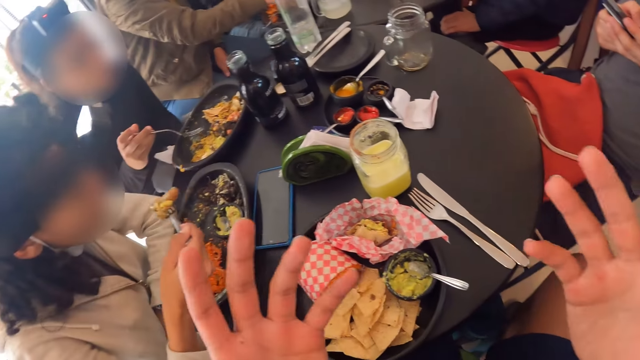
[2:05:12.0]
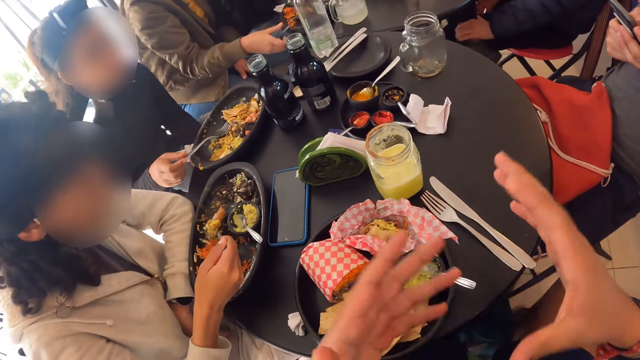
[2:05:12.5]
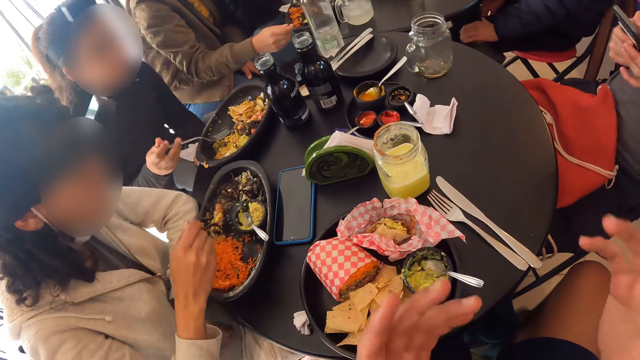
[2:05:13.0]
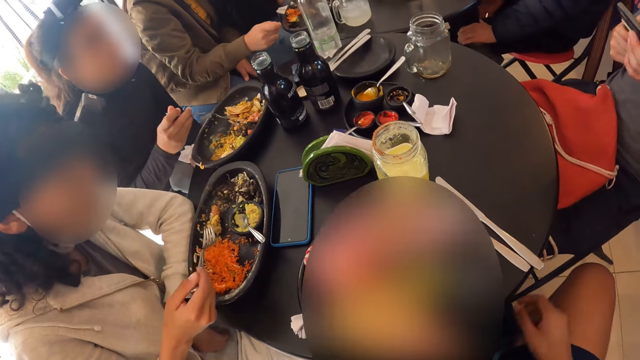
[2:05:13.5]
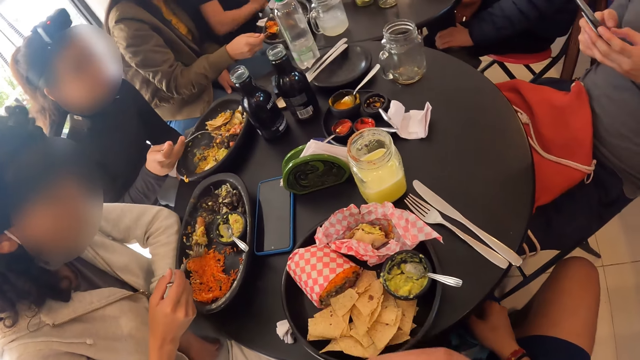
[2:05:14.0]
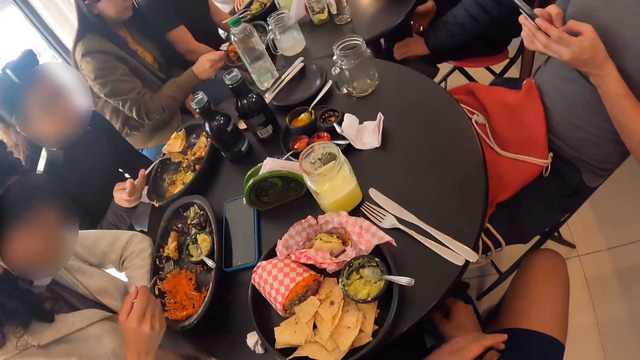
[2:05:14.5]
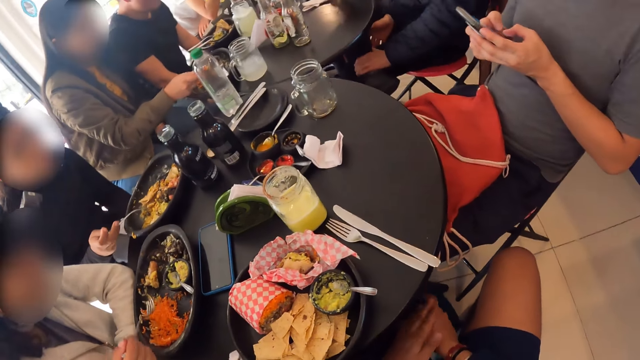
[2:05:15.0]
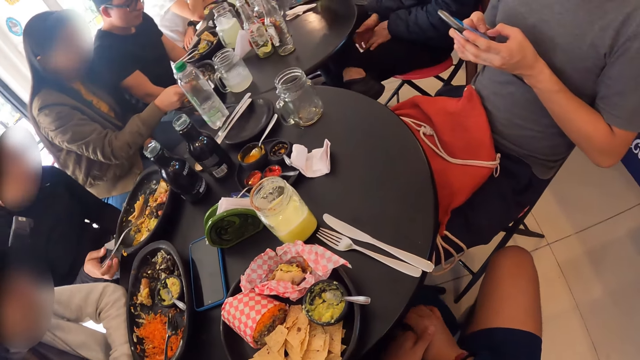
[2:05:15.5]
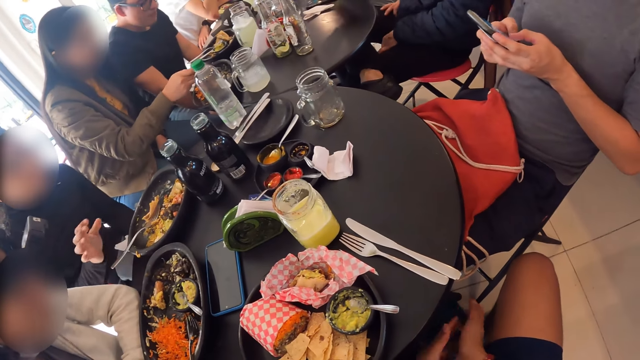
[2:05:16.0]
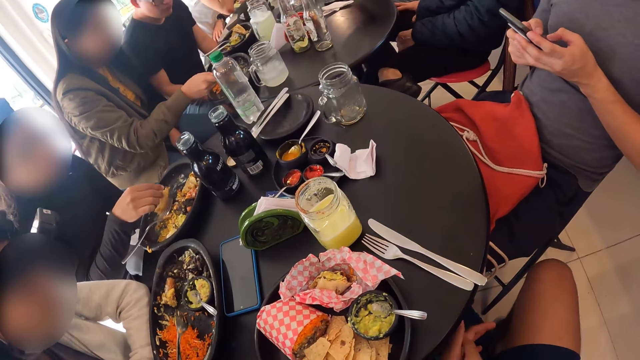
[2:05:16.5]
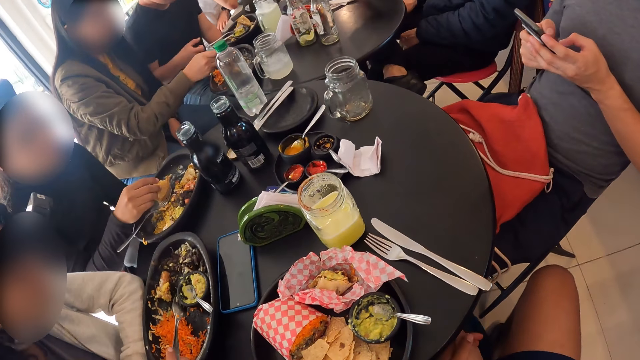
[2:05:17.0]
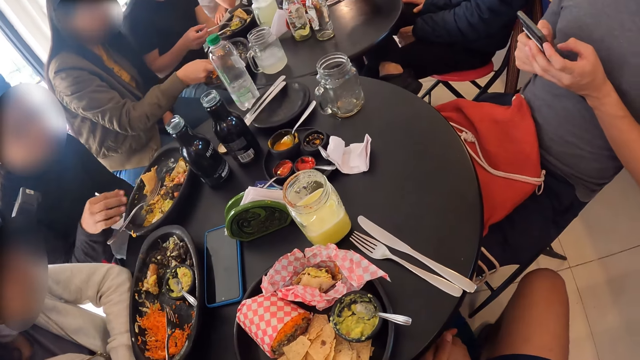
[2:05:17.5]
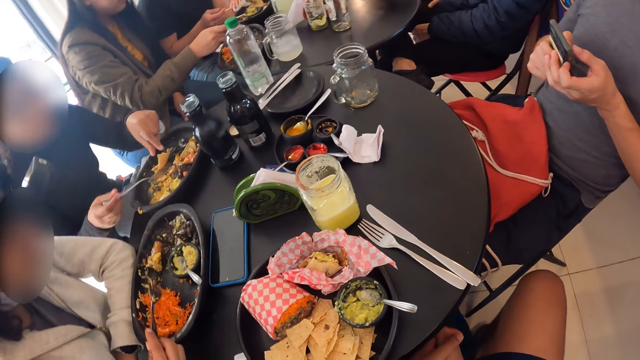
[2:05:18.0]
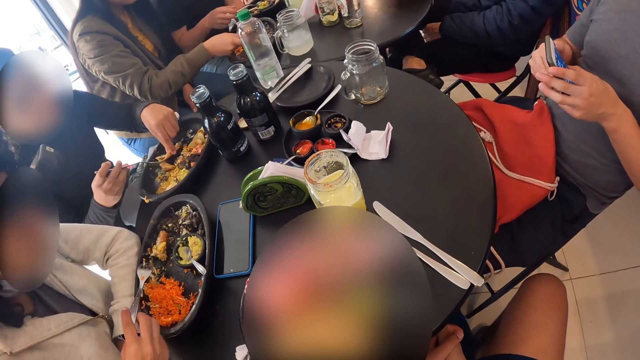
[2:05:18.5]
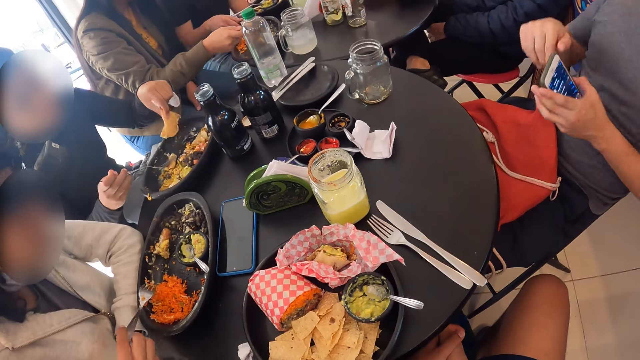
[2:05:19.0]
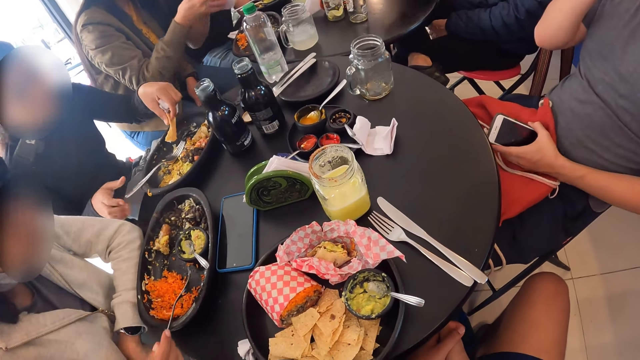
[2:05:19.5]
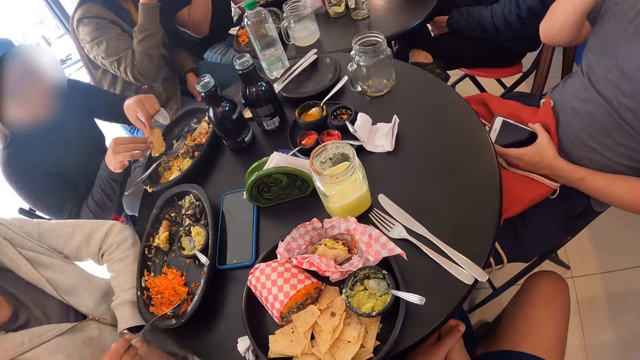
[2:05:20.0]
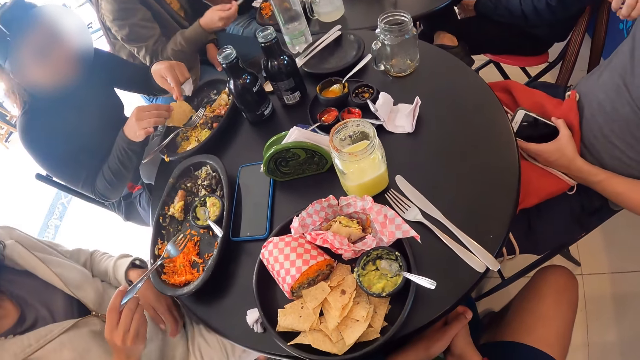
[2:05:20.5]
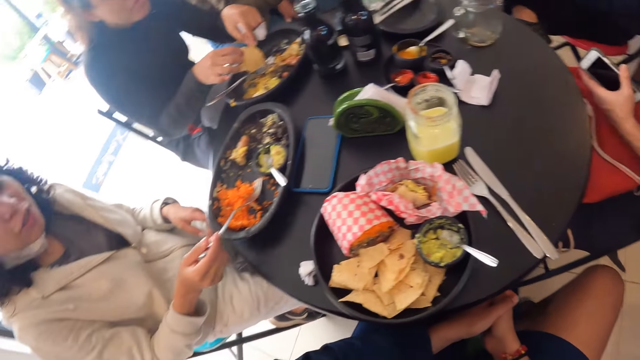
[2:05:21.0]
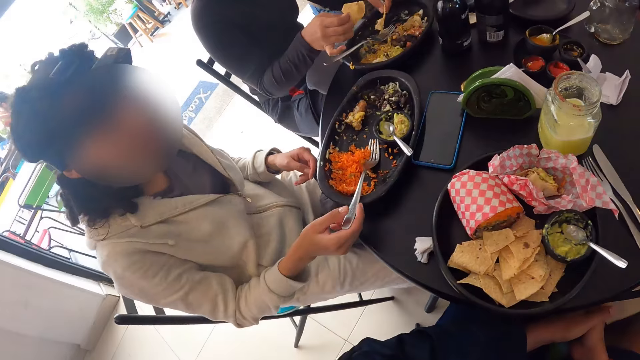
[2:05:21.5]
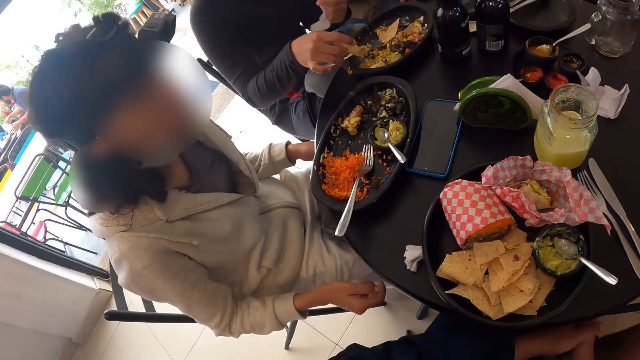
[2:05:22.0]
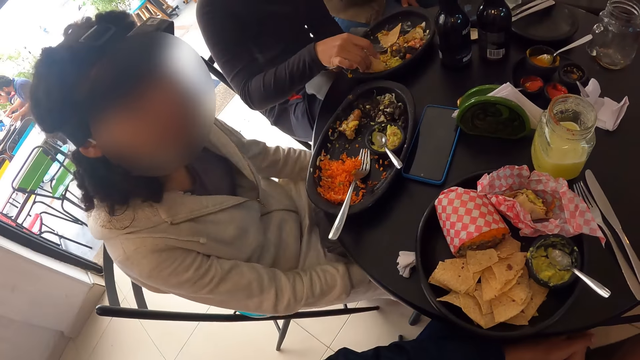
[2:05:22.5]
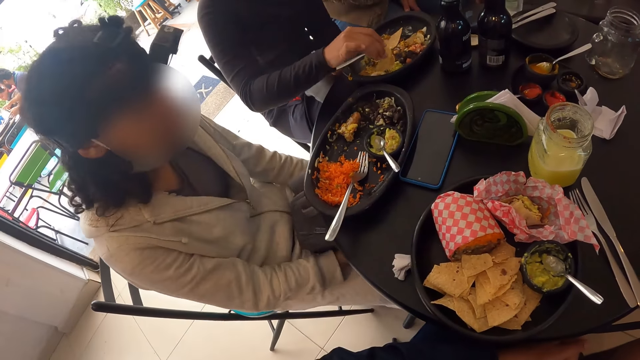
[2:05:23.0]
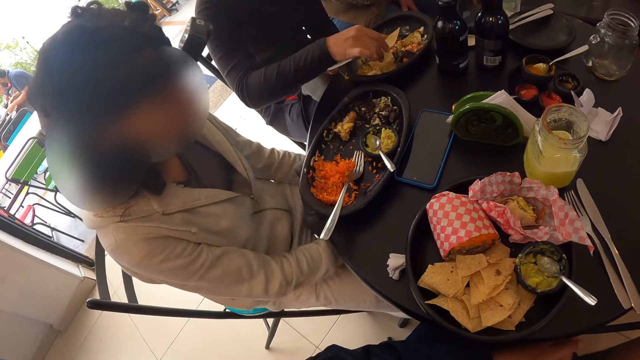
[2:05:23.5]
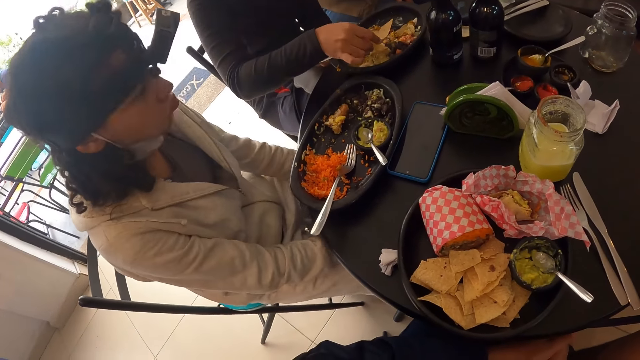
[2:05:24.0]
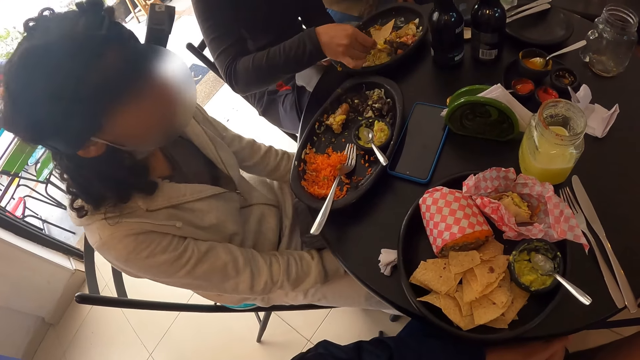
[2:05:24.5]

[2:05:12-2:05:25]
A man scrolls the phone. The man puts the phone down. A woman eats the meal from the plate with her right hand. The woman scoops the food.

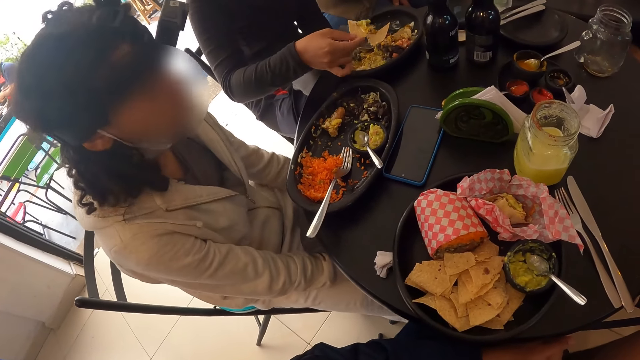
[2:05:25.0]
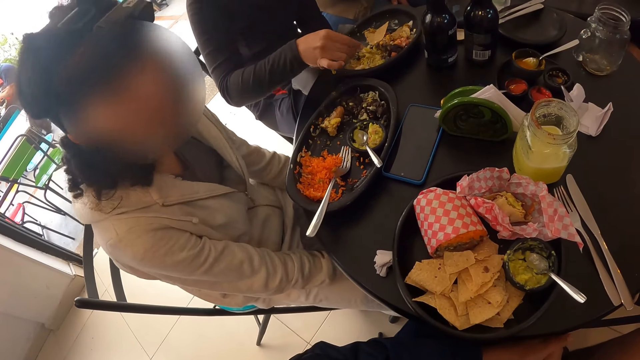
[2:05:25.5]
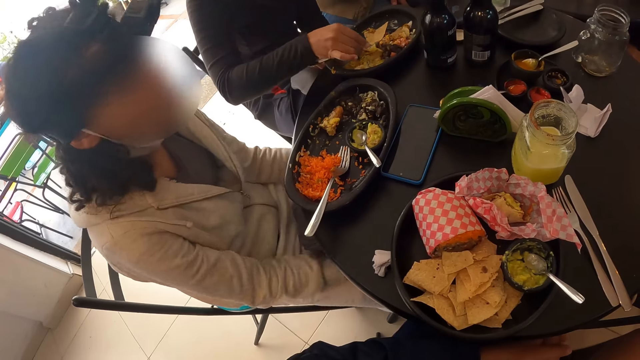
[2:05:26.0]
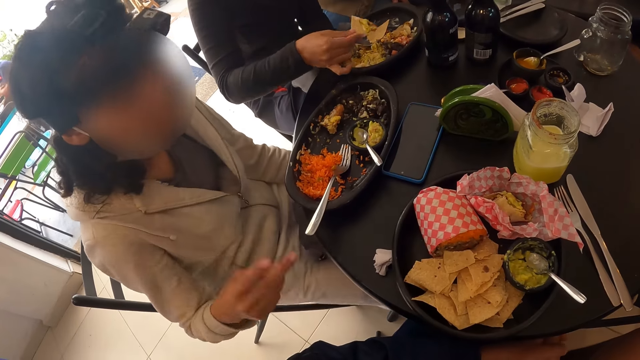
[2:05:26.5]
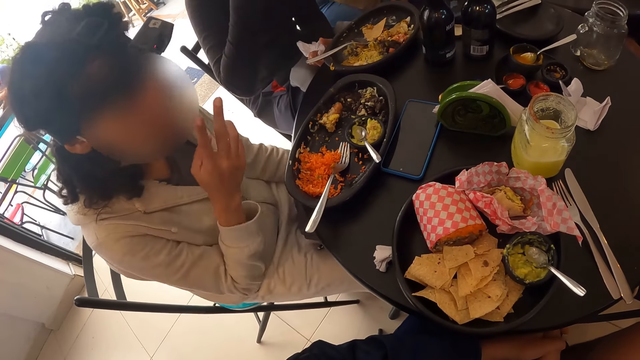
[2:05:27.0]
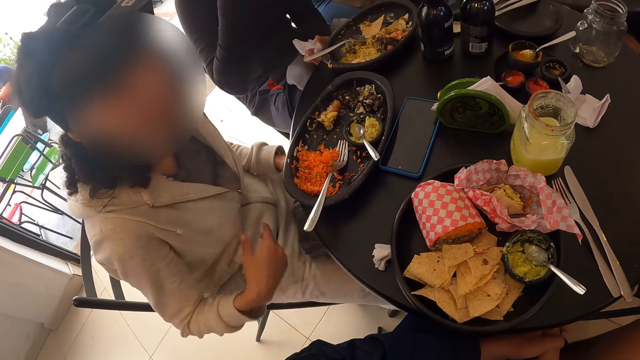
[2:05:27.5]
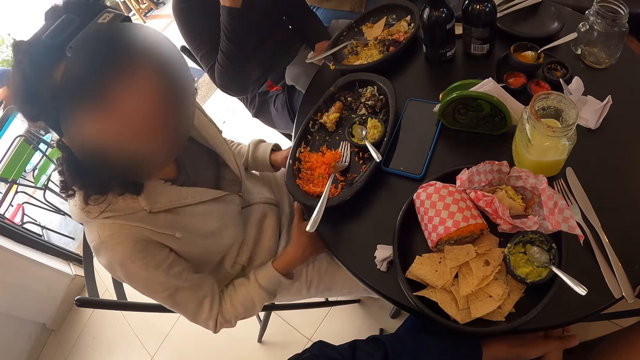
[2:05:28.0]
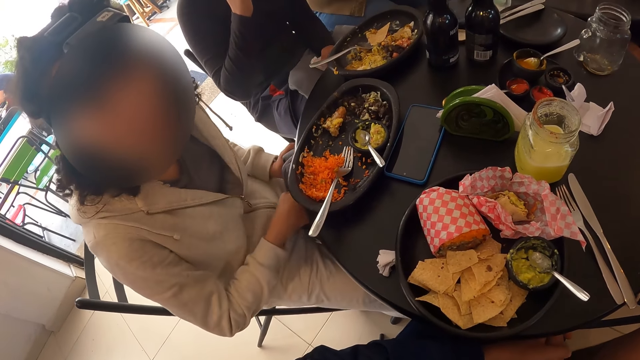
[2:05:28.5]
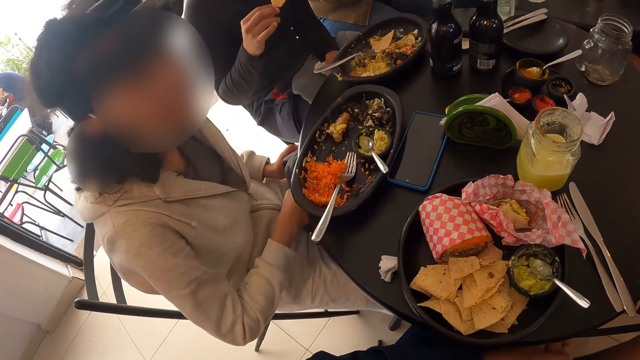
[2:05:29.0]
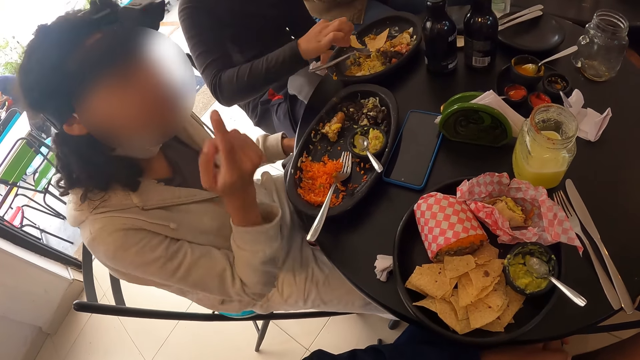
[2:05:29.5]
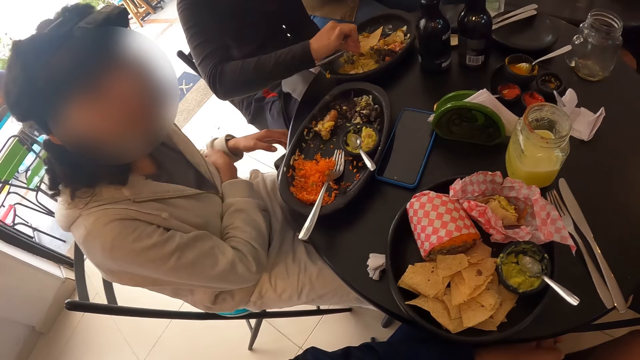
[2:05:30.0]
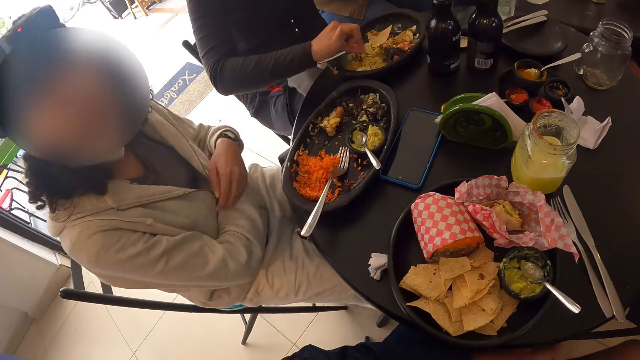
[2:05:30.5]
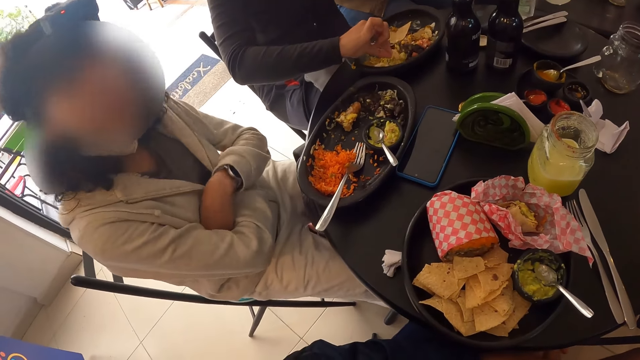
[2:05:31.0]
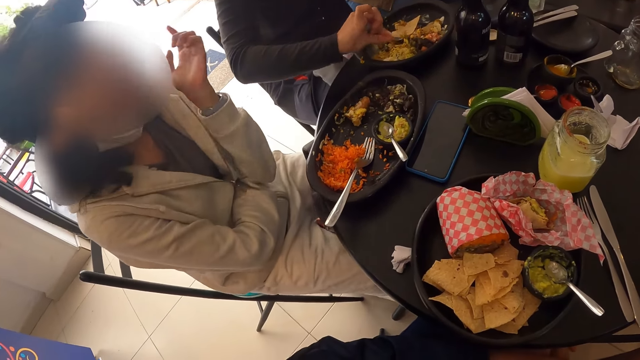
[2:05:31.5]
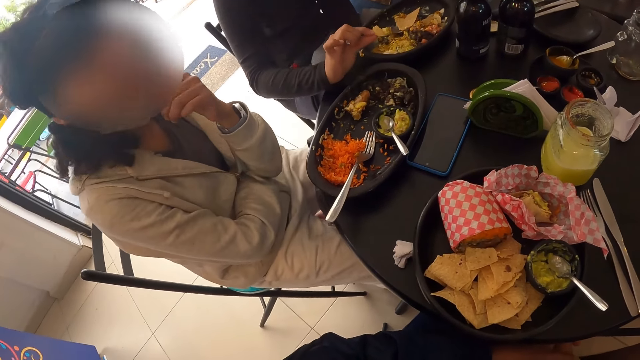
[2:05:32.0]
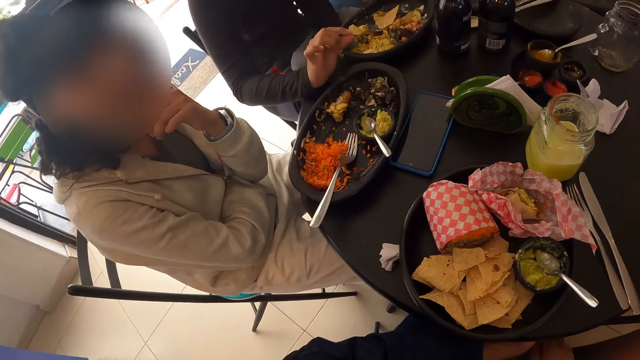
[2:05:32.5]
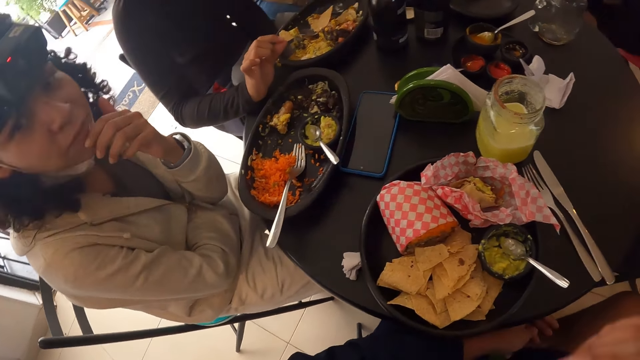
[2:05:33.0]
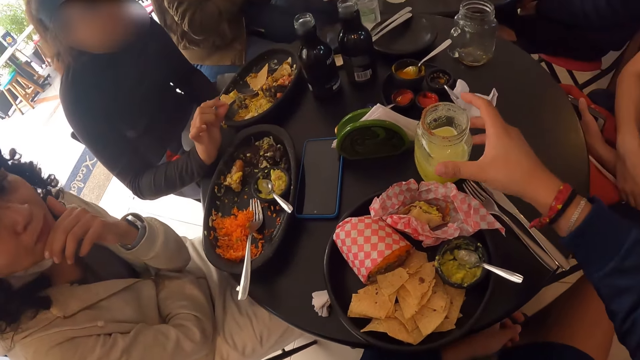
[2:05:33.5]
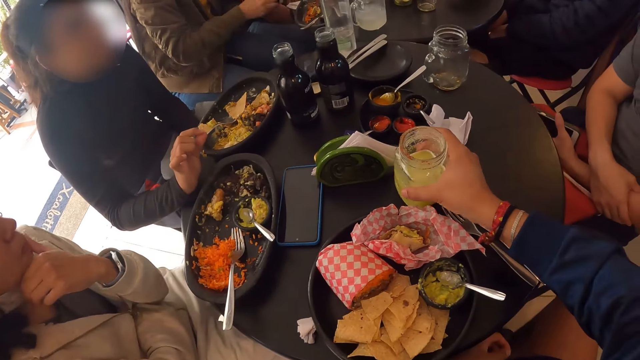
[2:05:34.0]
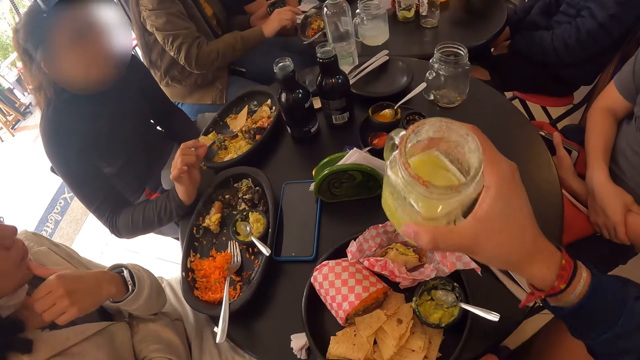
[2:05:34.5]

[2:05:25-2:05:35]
A woman talks to the camera wearer. The camera wearer carries the mug of juice from the table with his right hand. He takes the food.
